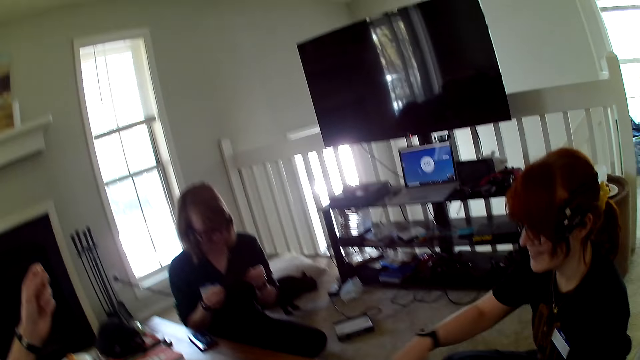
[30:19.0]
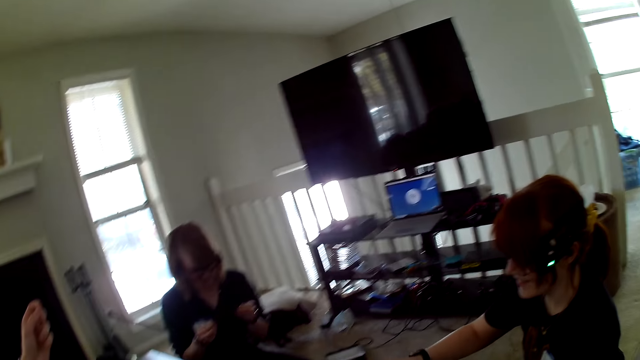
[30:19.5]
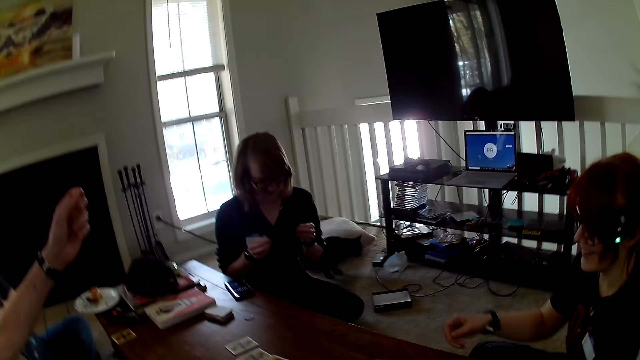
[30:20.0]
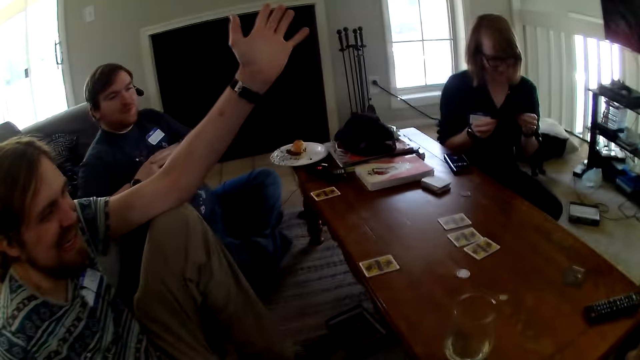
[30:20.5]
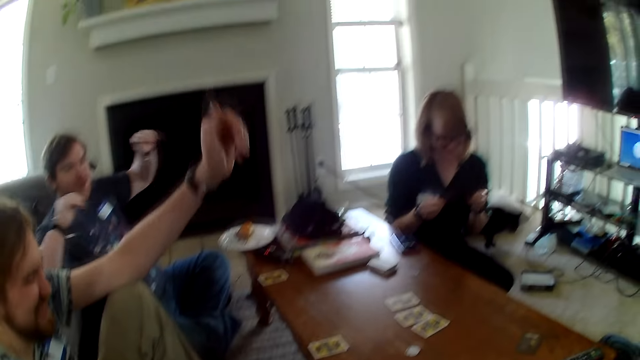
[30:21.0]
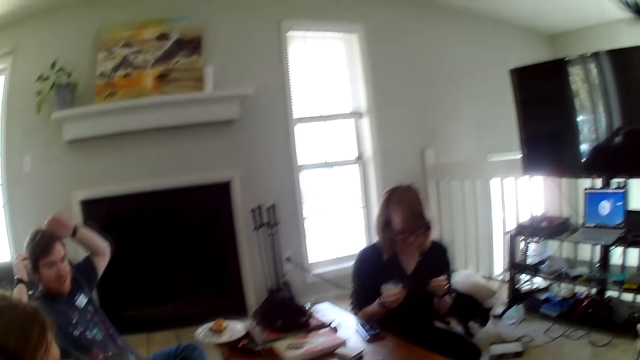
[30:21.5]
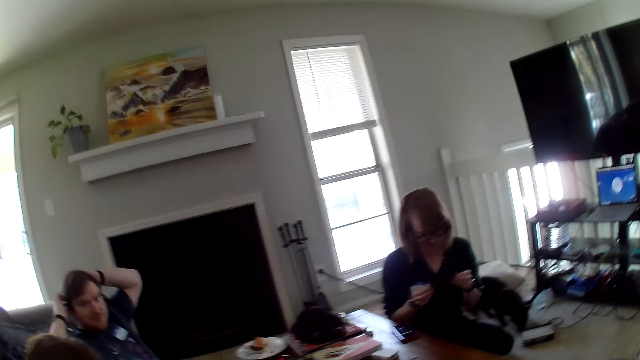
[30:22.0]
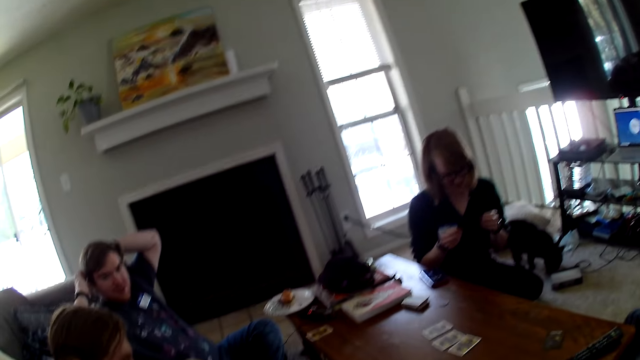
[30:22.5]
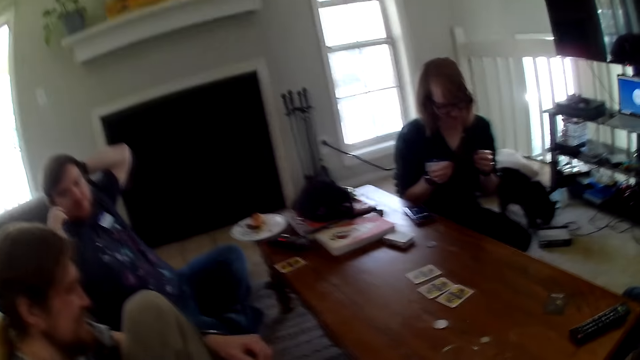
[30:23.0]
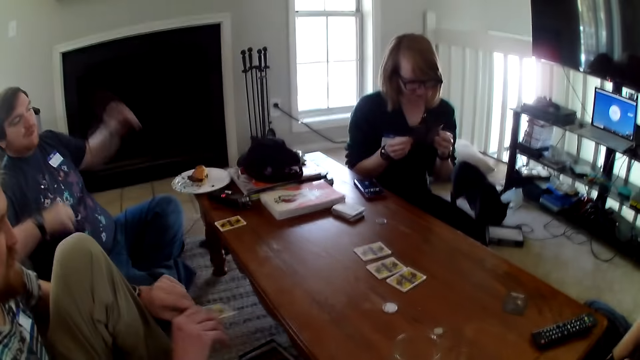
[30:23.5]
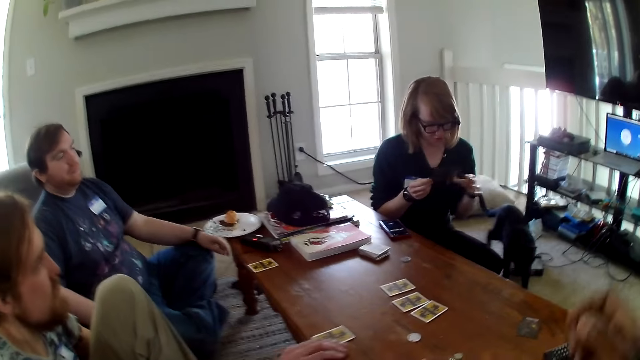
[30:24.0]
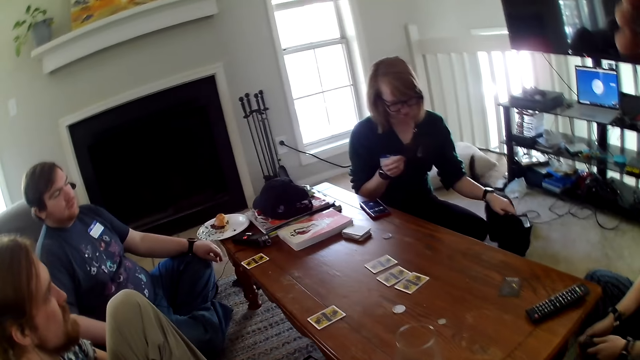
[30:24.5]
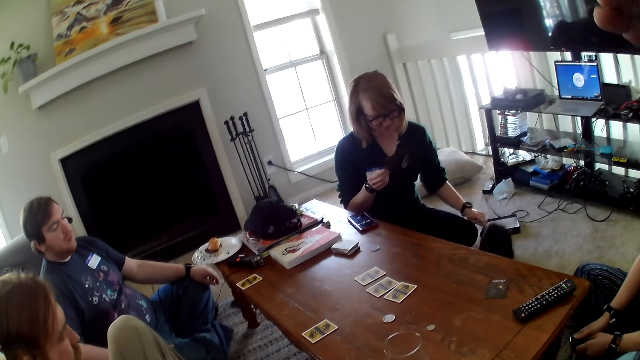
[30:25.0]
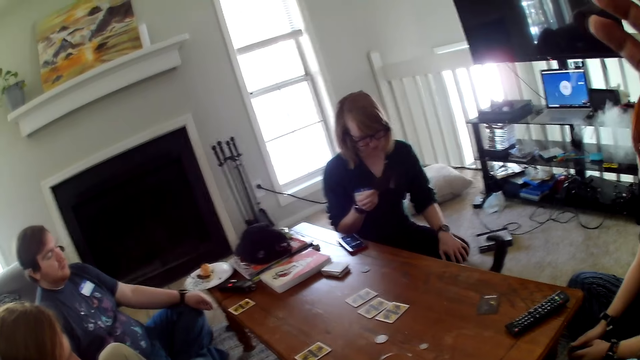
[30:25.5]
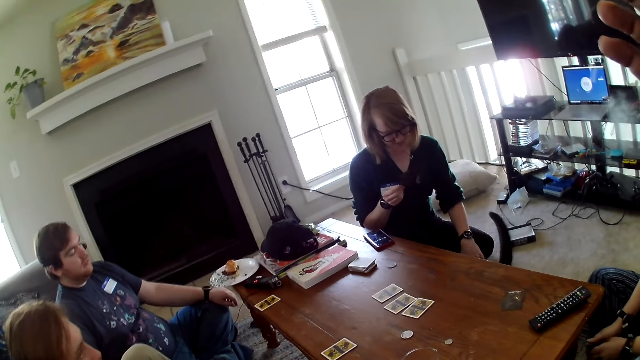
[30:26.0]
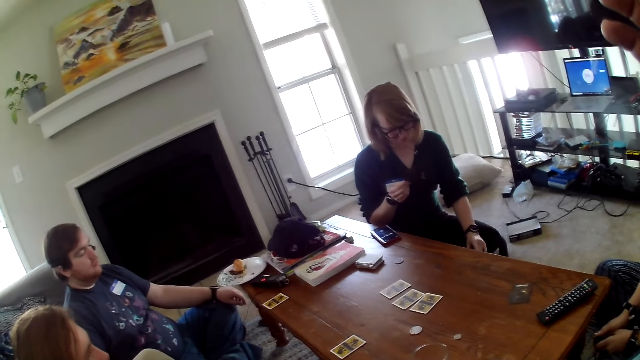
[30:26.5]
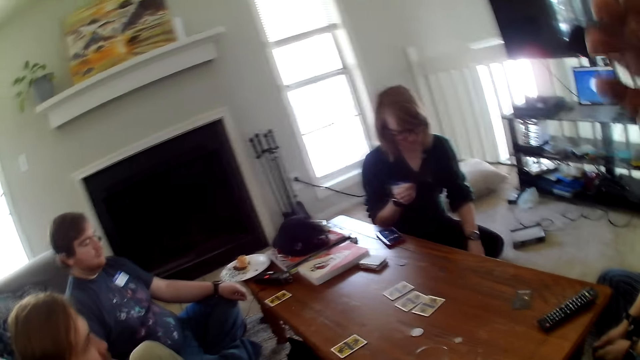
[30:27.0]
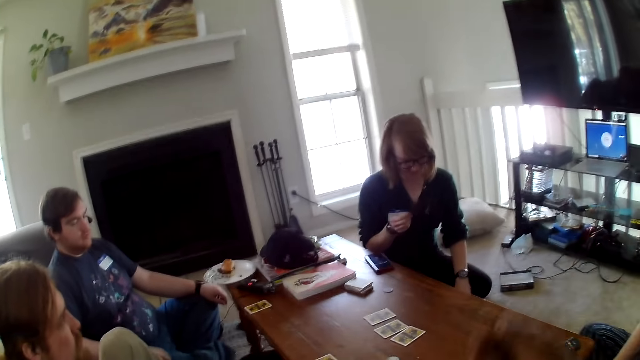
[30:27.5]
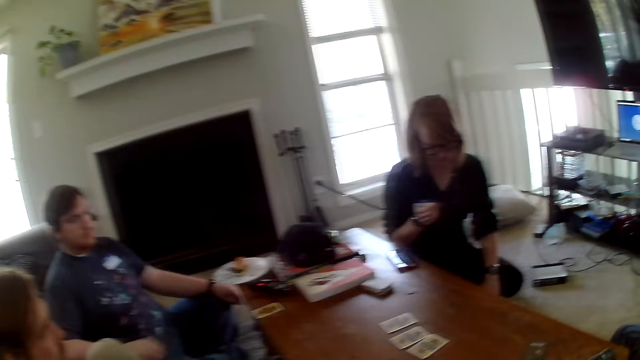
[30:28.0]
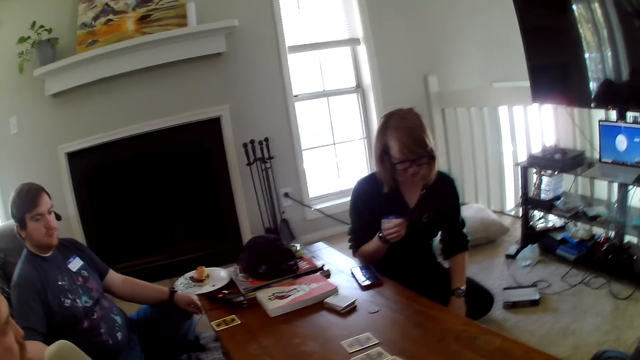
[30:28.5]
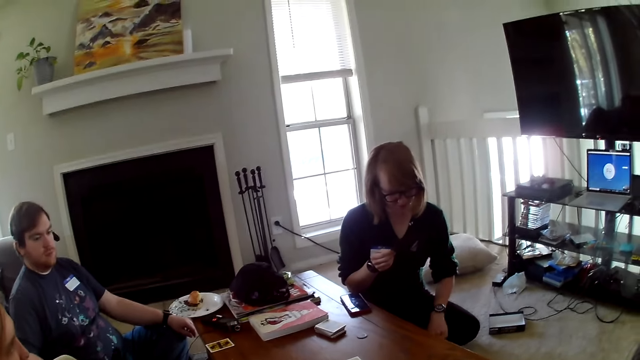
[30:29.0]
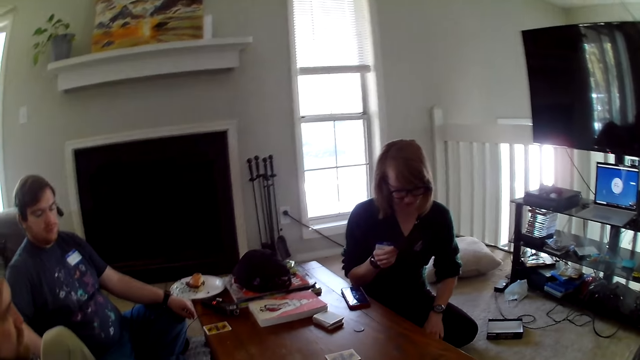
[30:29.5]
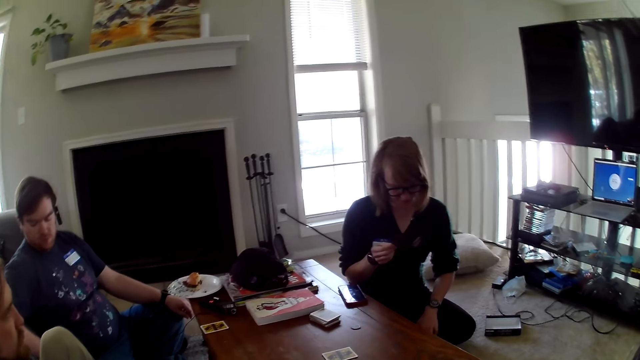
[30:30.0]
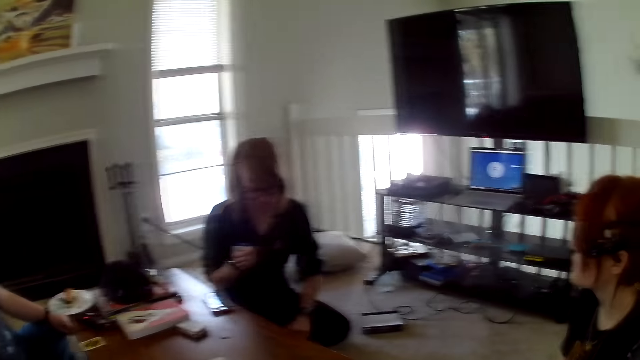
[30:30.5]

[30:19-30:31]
A woman moves the phone. Another woman reads the brochure. The other woman touches the cat.

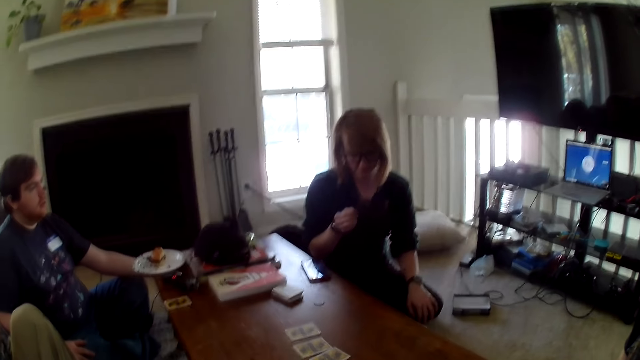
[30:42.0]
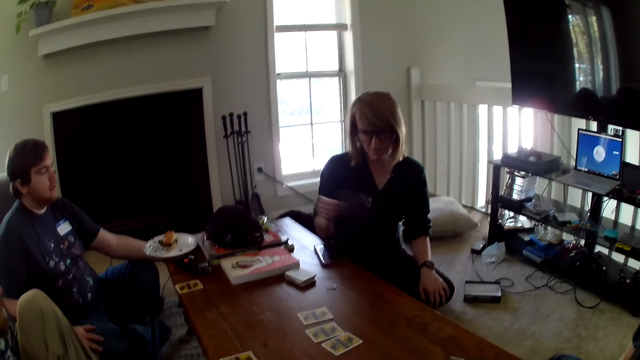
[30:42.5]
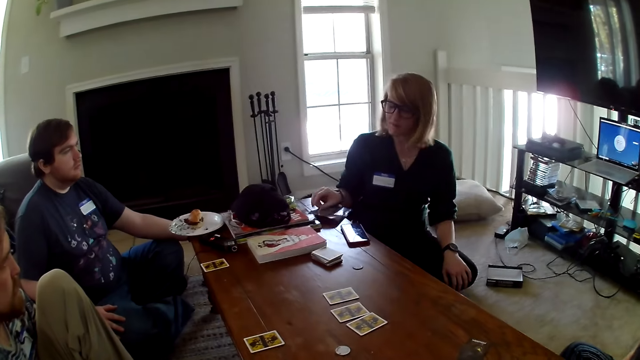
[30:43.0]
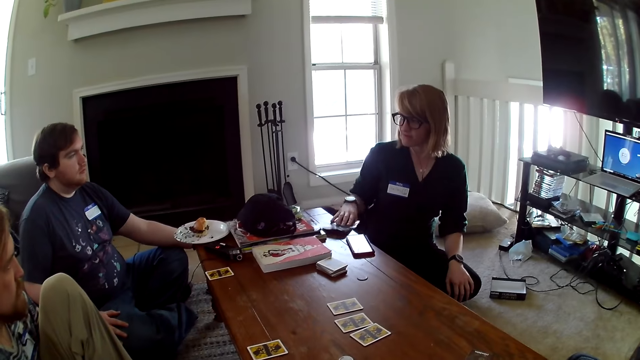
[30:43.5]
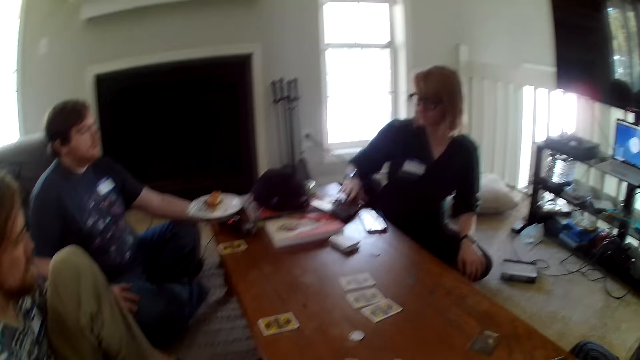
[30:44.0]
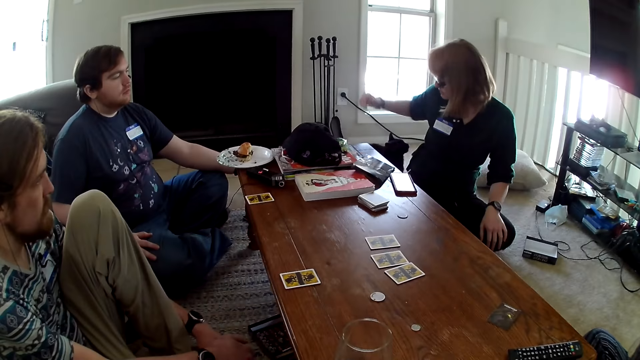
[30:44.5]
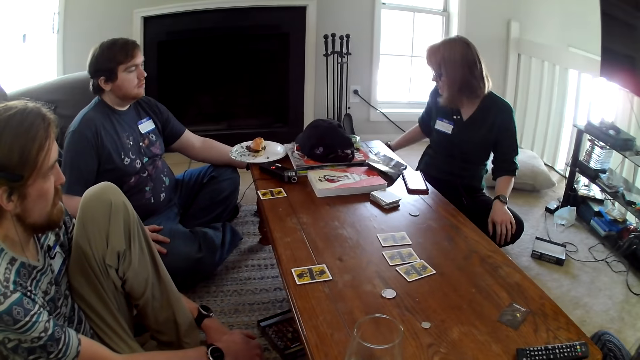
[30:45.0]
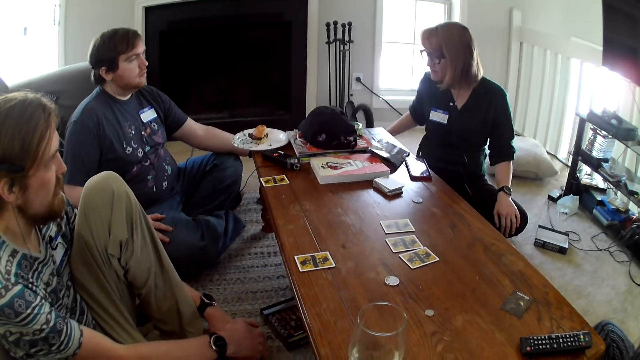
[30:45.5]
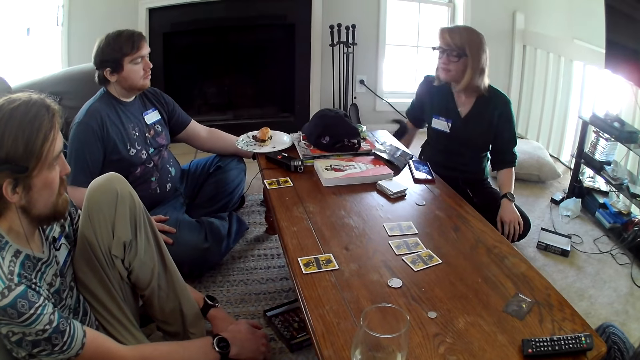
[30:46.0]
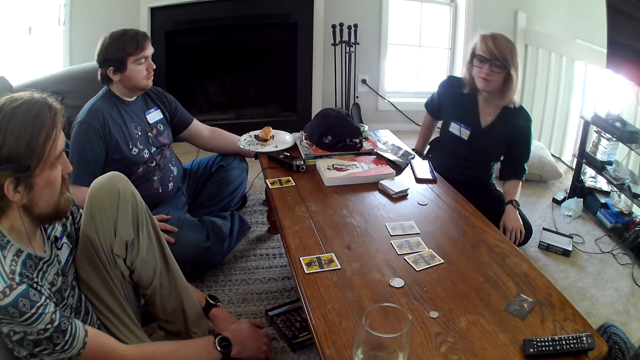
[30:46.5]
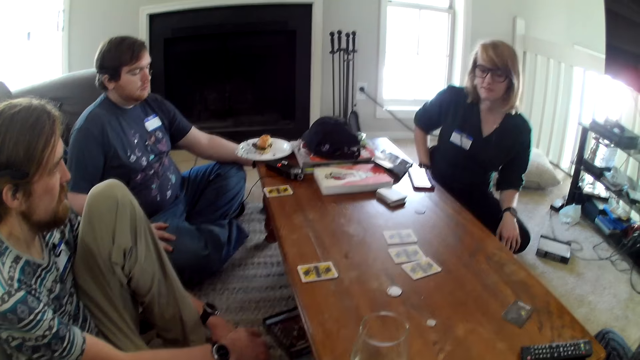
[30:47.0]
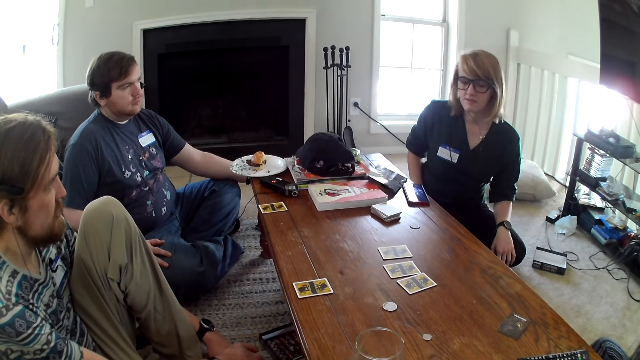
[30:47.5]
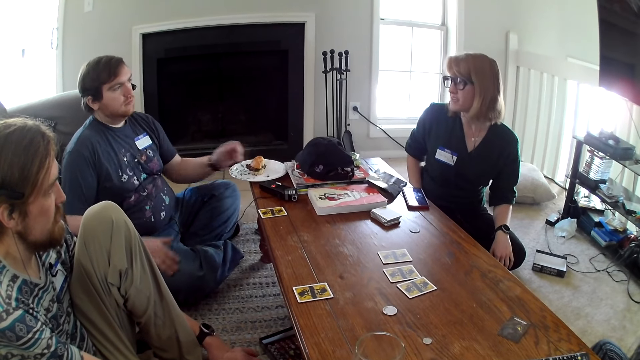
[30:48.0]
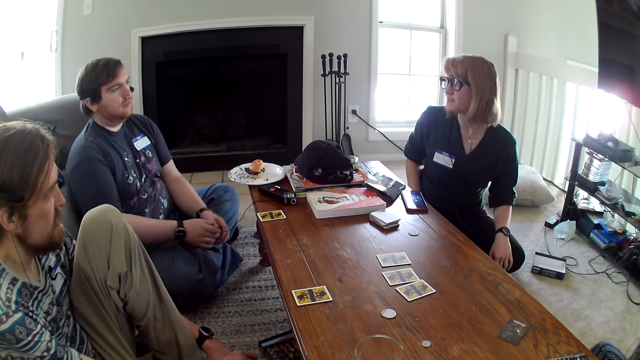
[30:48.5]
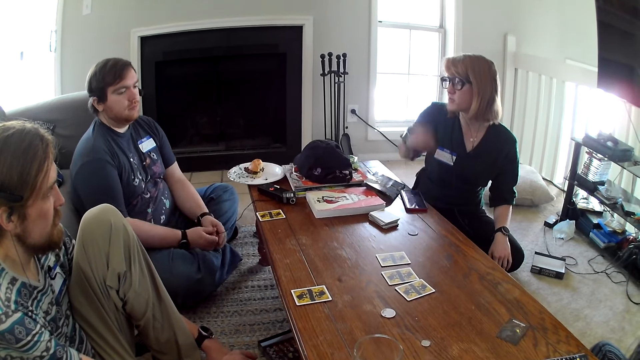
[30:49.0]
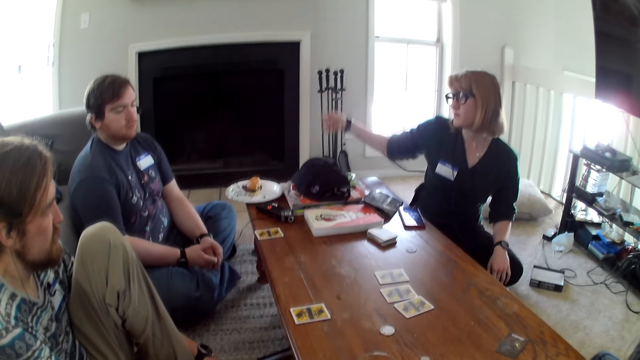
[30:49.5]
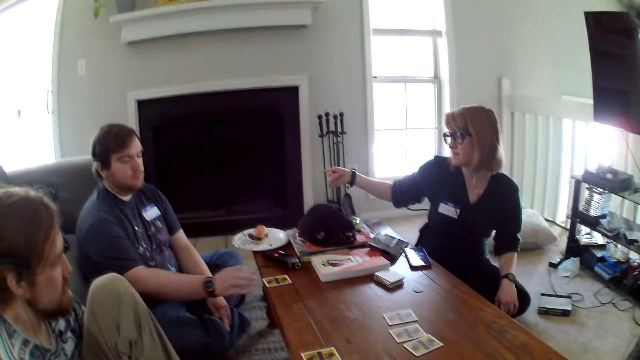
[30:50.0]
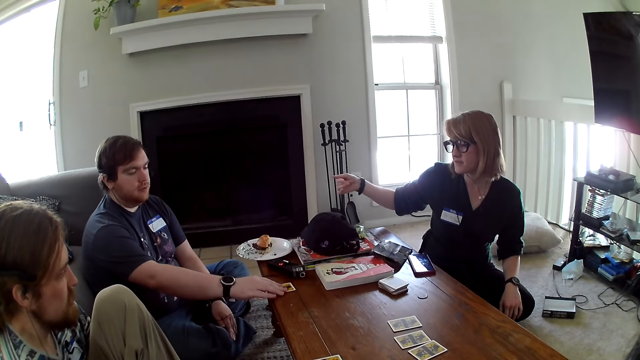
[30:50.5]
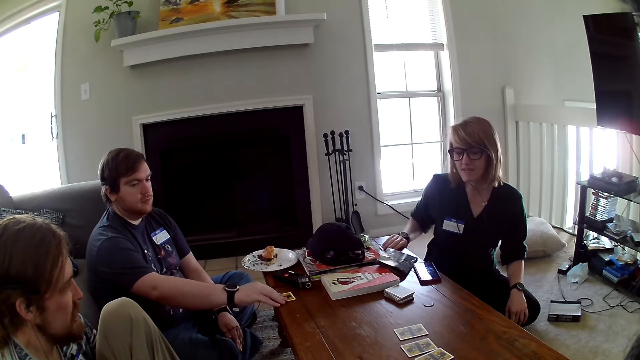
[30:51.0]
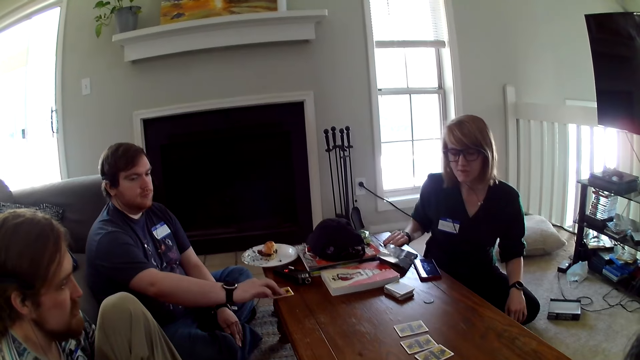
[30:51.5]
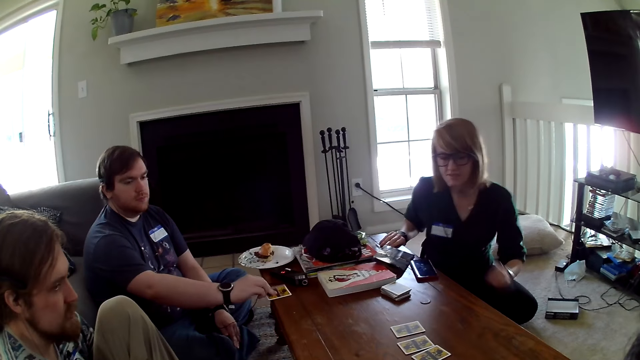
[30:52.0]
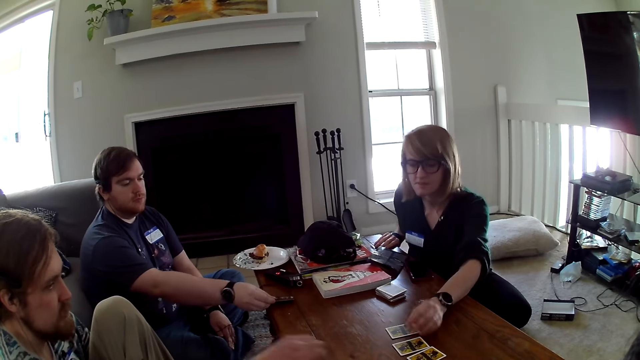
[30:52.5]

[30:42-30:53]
A woman places the brochure on the table. She touches the cat. A man moves the hand.
